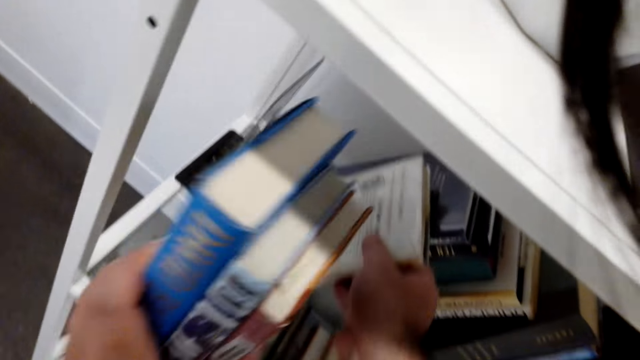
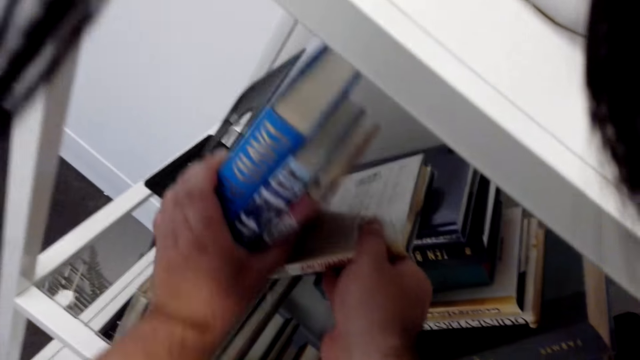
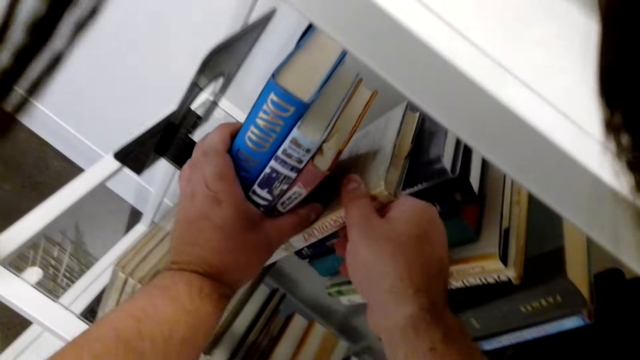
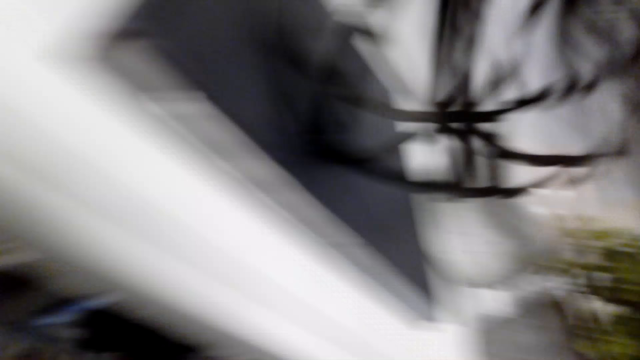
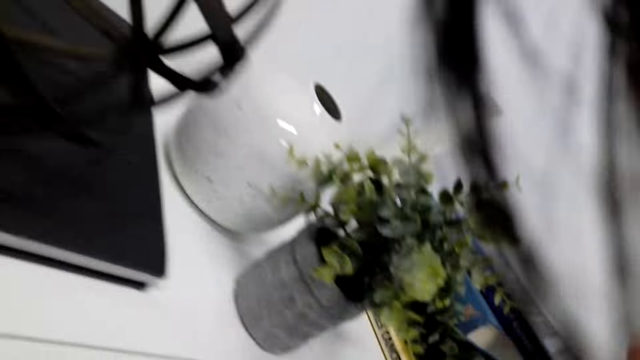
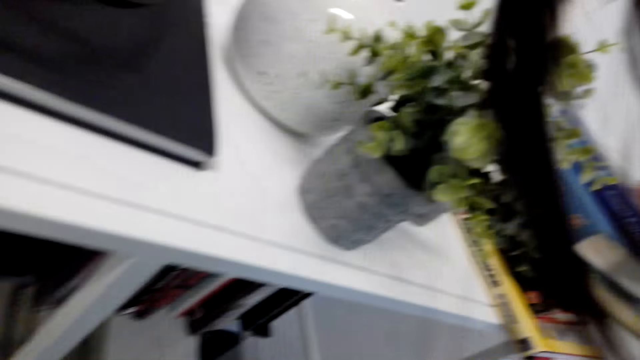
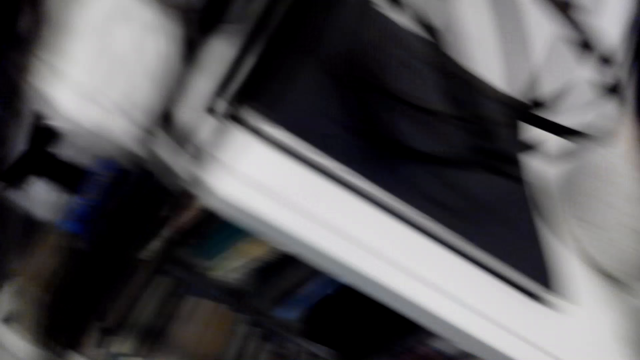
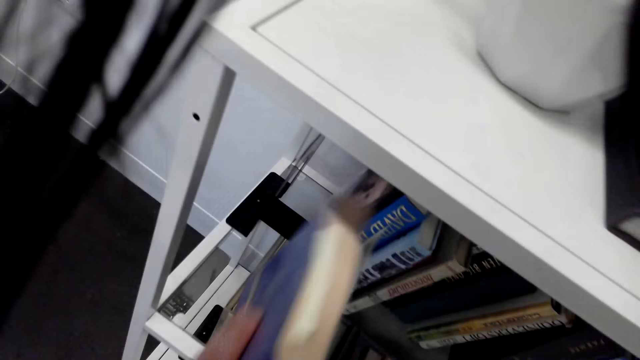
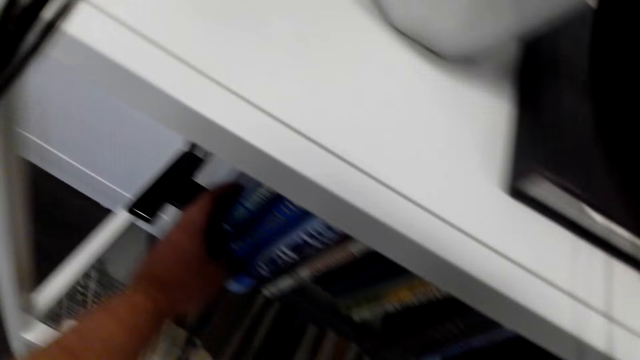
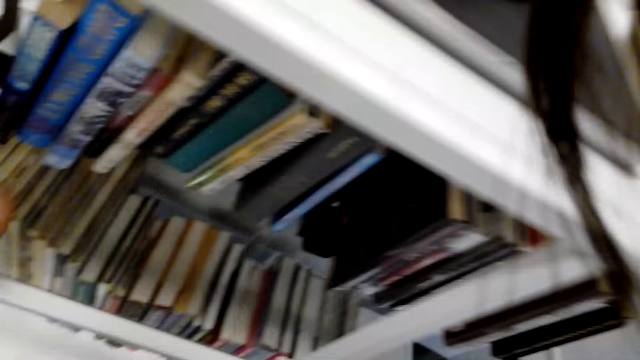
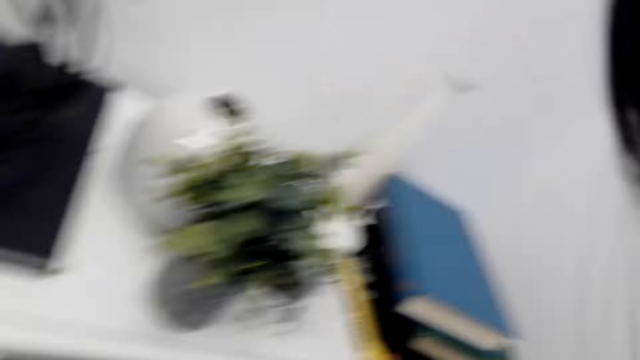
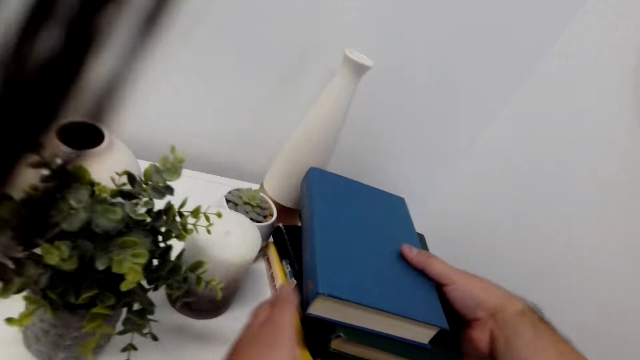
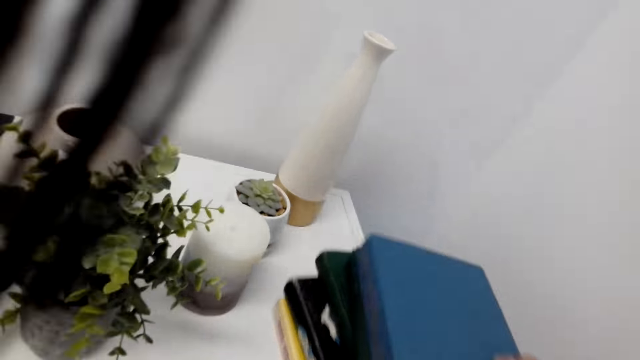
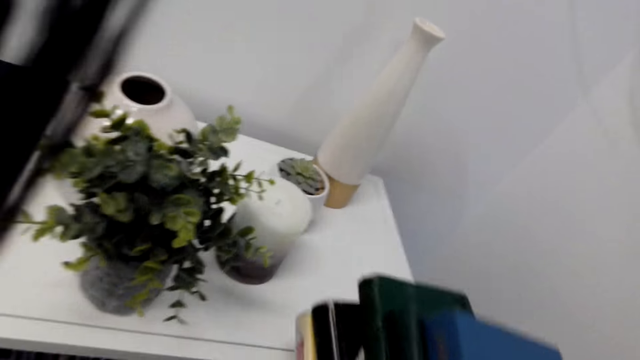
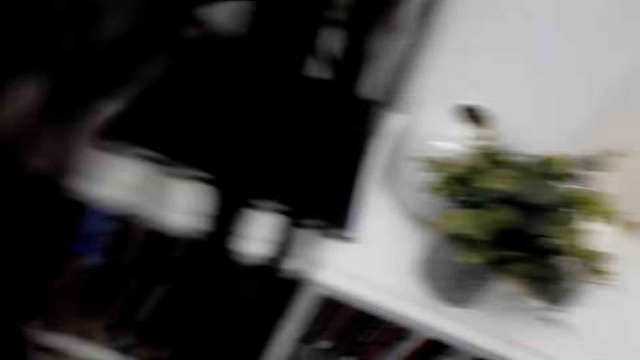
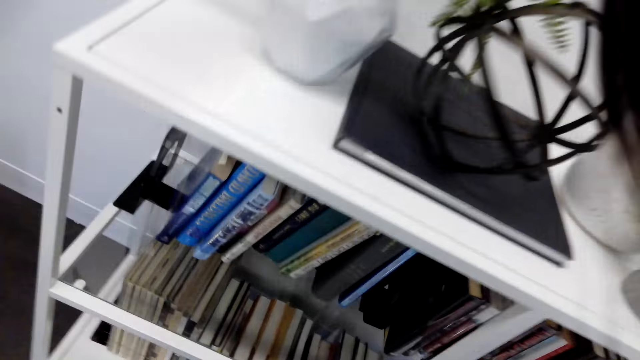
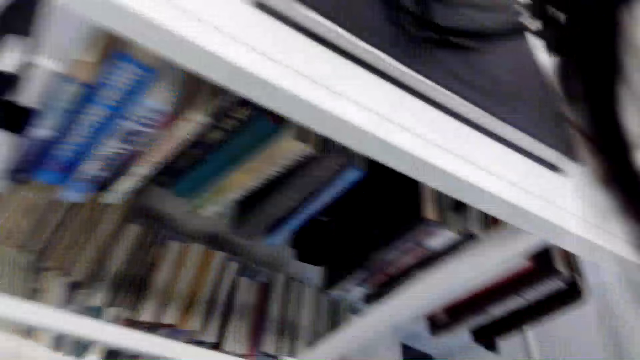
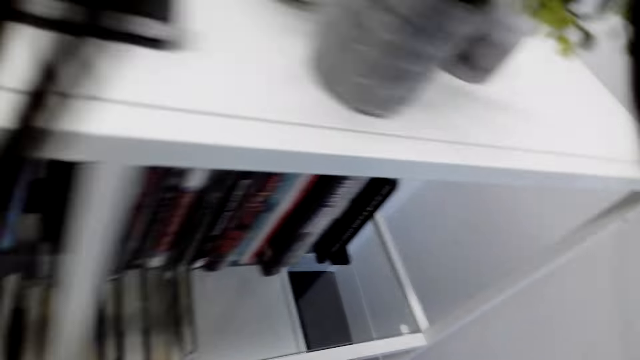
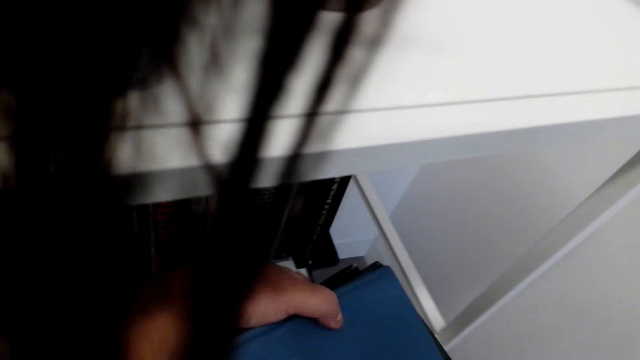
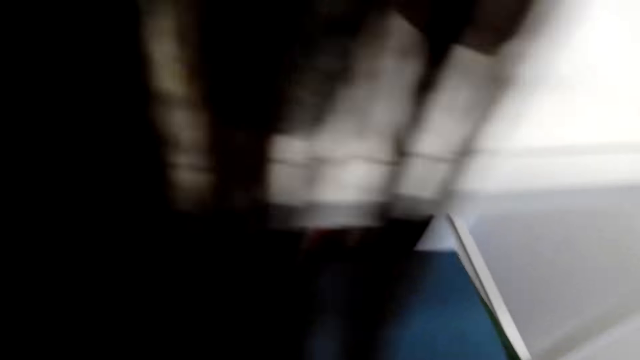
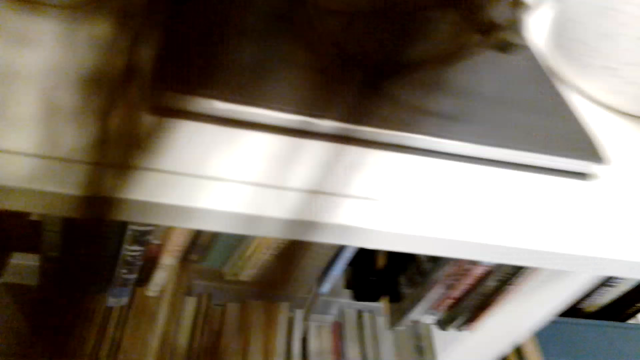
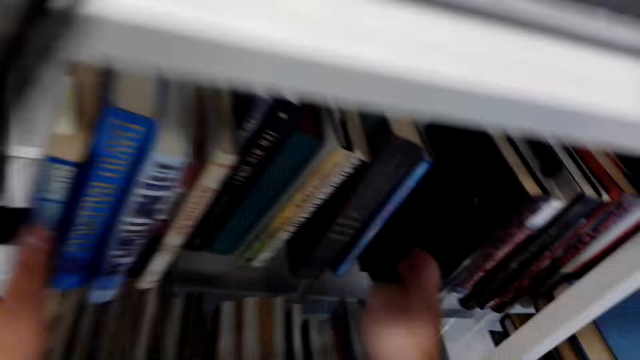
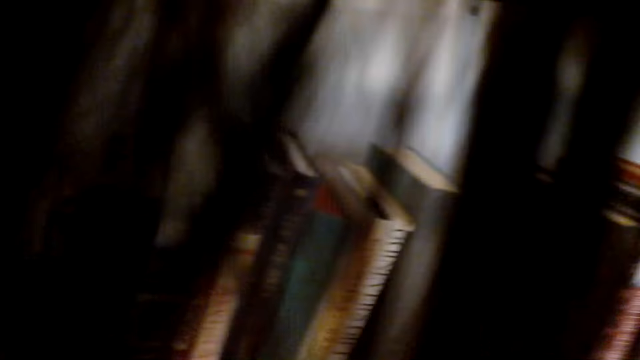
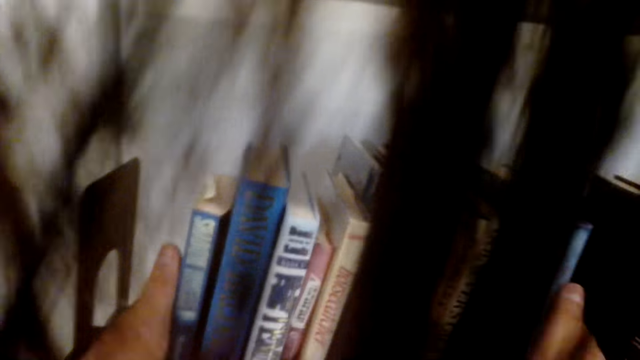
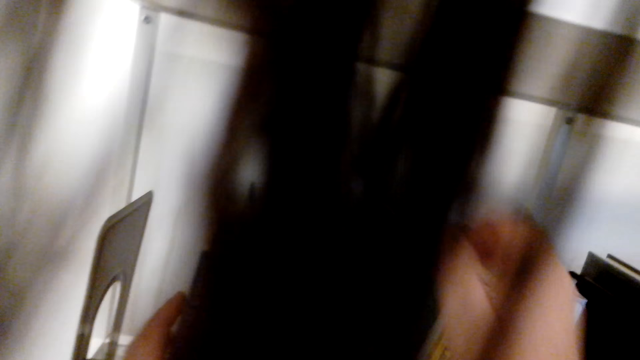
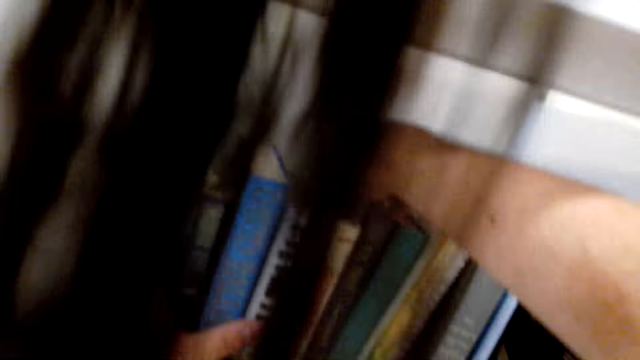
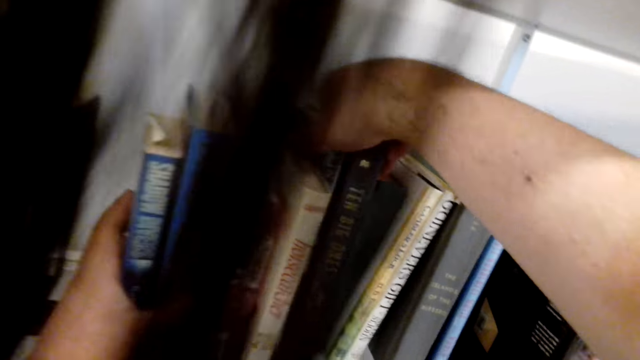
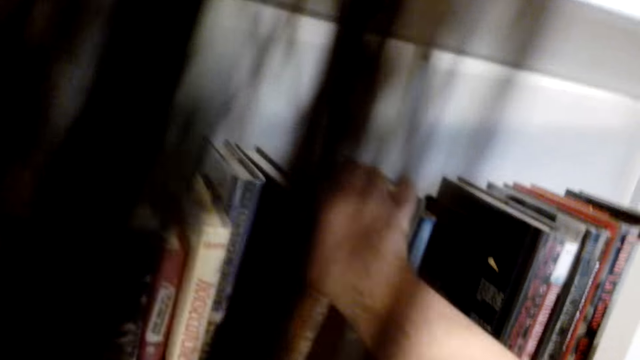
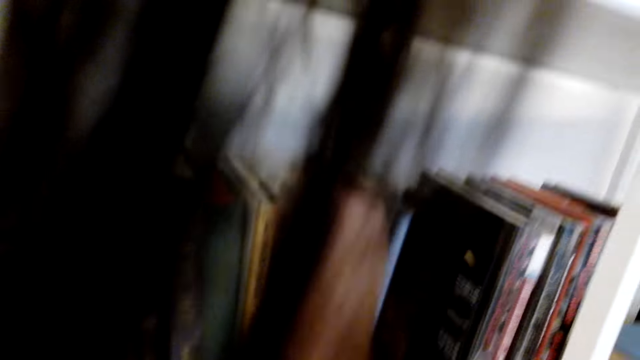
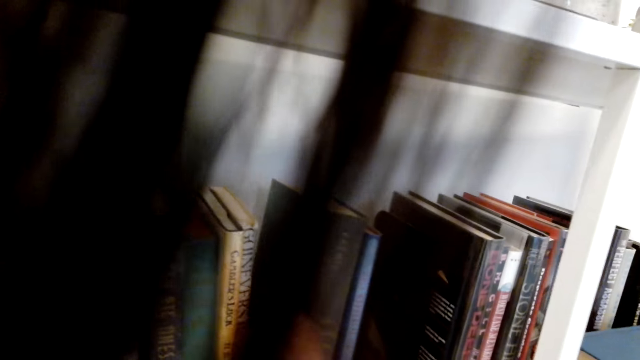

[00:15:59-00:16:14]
The camera wearer picks a book. They arrange books on the shelf. They pick a book. They arrange the books on the shelf.

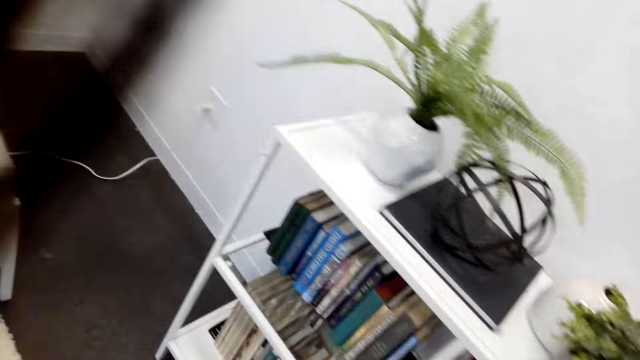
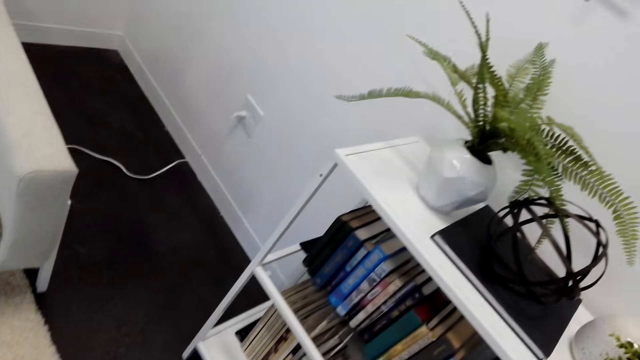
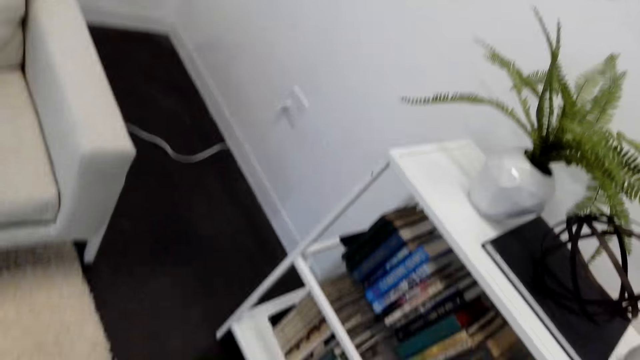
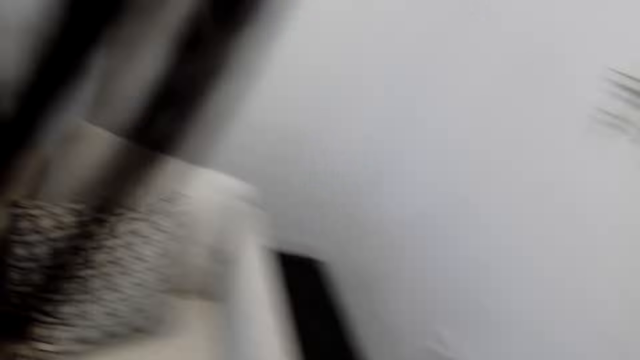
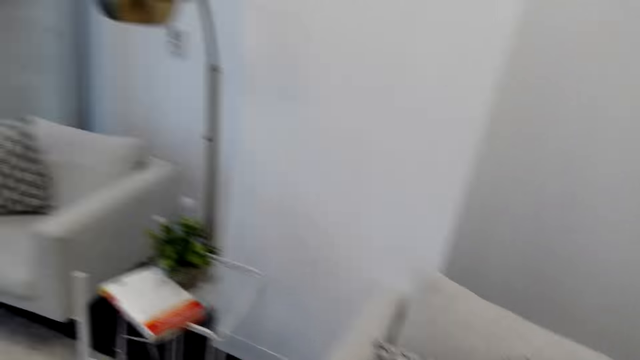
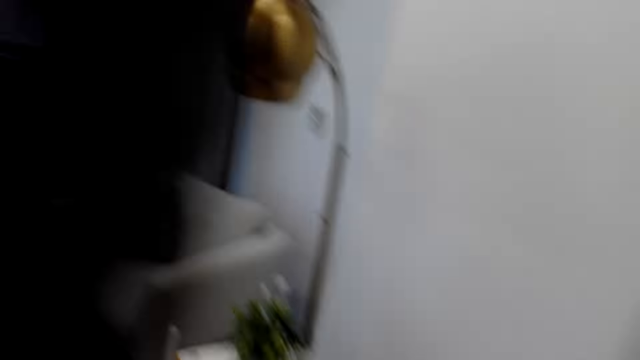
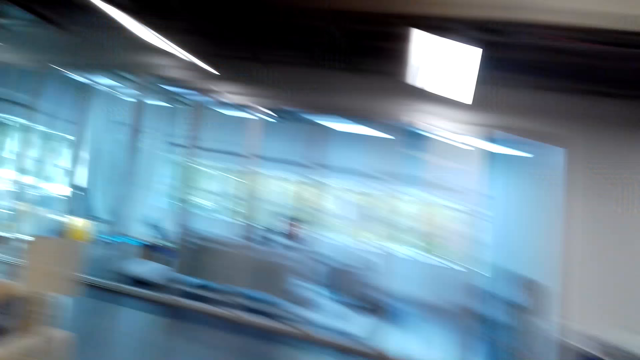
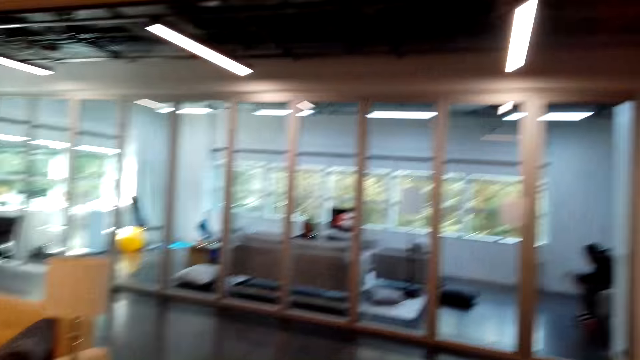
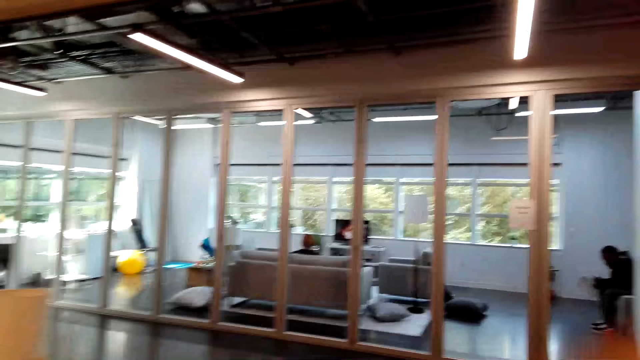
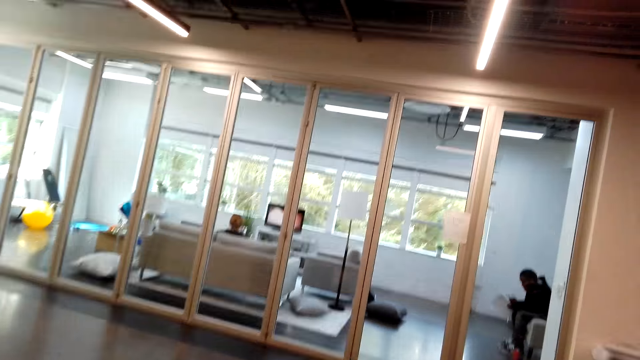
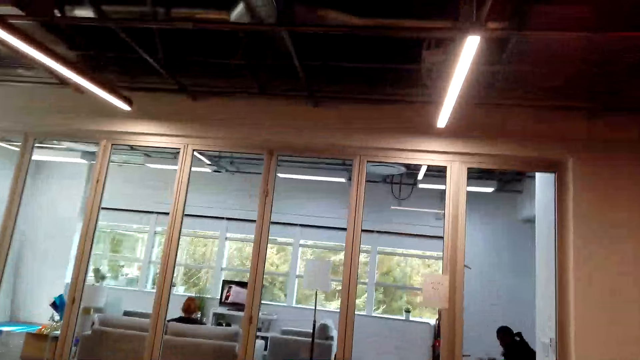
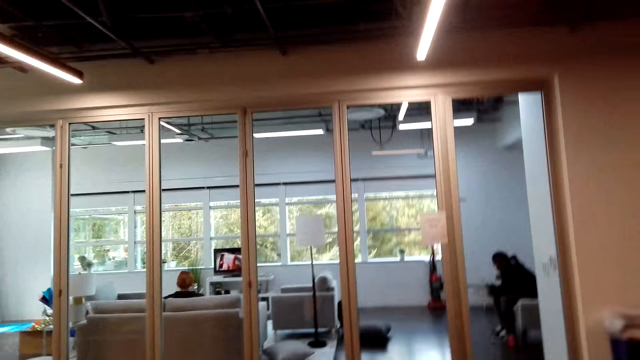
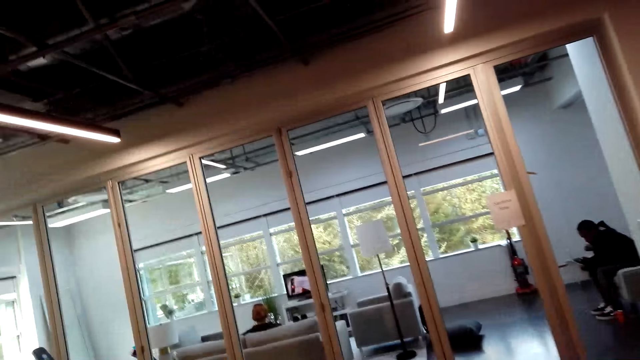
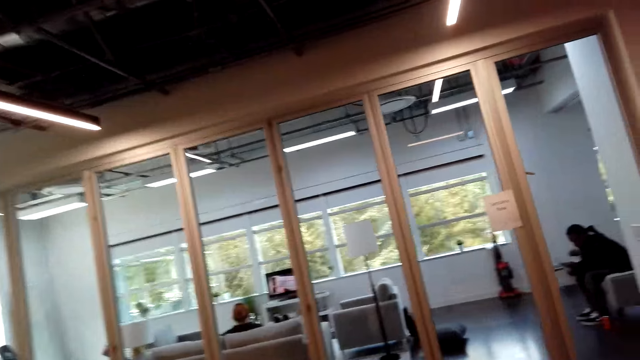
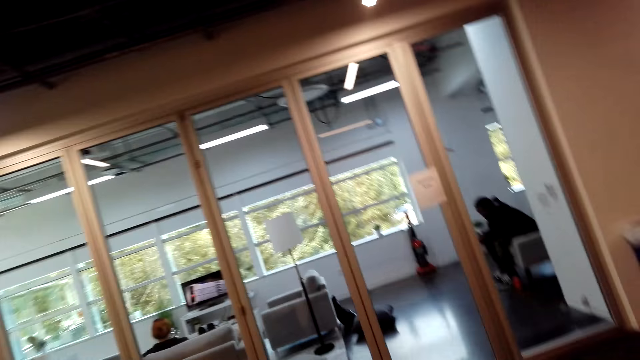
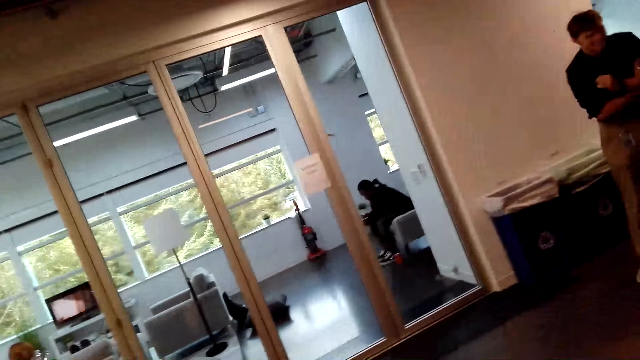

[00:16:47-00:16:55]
The camera wearer looks around. They touch their face, move their hand, walk around and look around.
